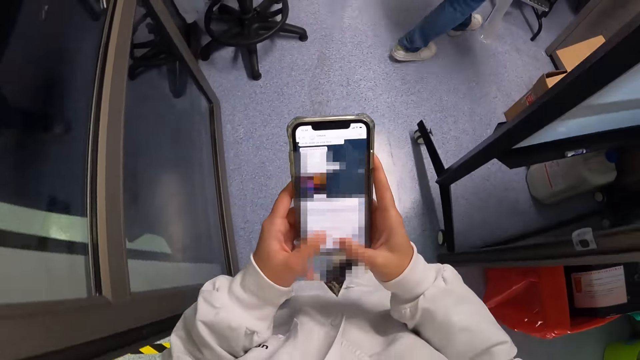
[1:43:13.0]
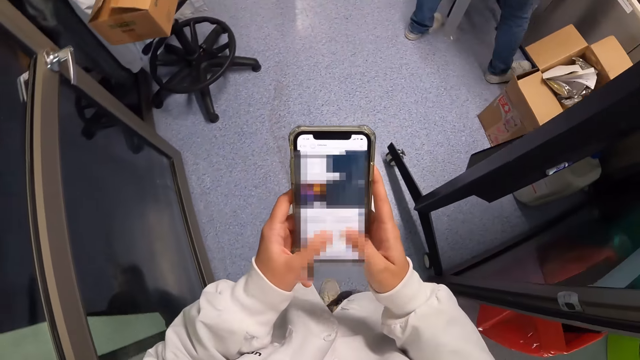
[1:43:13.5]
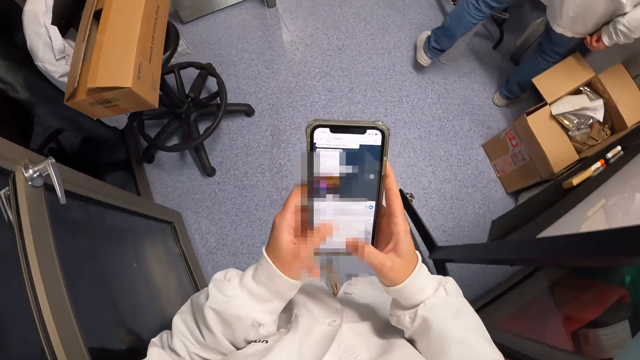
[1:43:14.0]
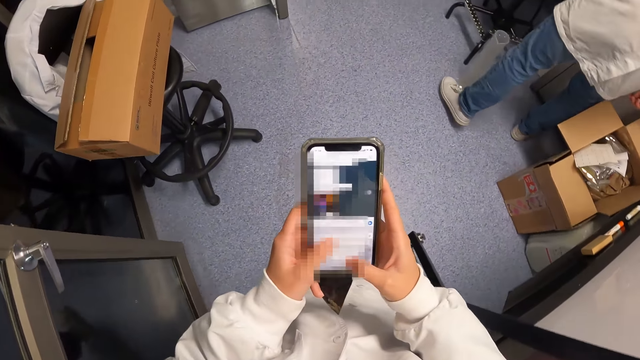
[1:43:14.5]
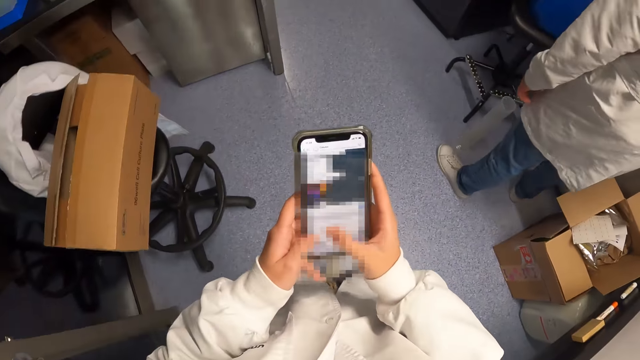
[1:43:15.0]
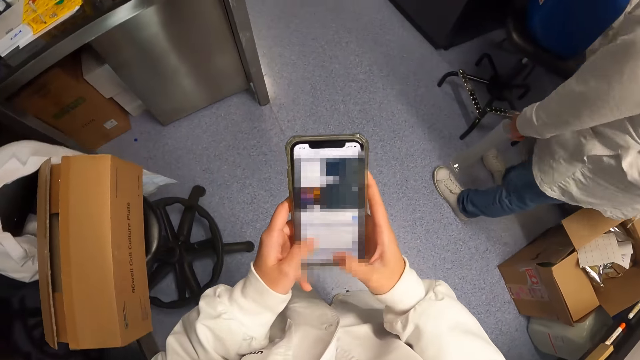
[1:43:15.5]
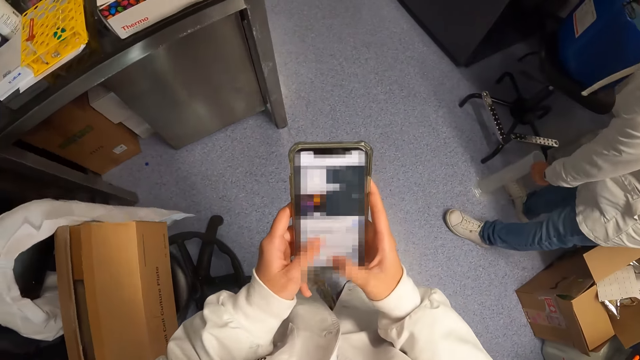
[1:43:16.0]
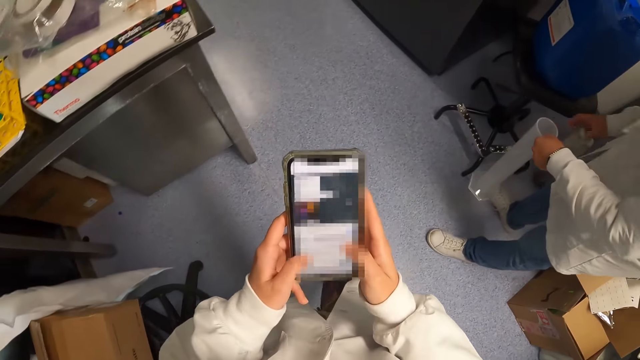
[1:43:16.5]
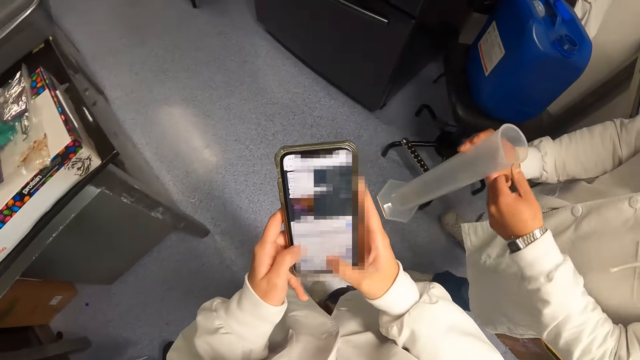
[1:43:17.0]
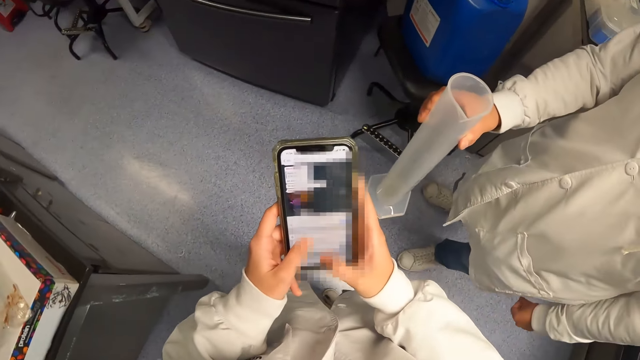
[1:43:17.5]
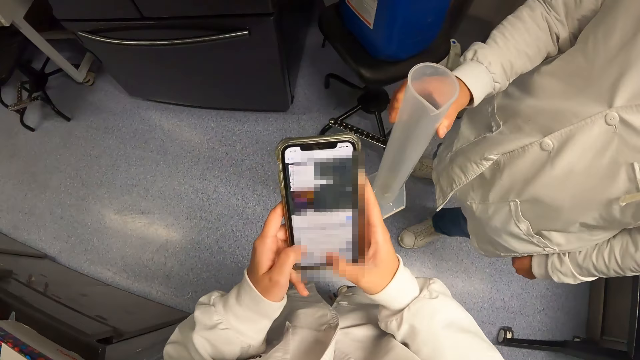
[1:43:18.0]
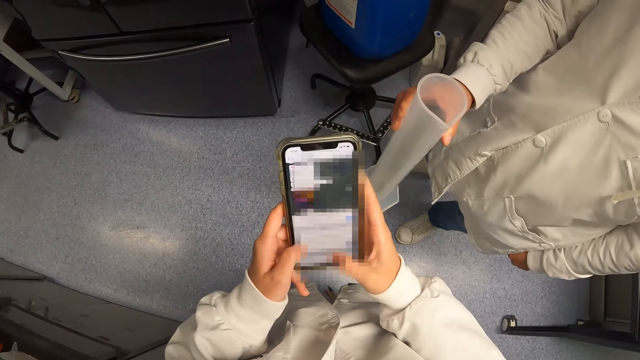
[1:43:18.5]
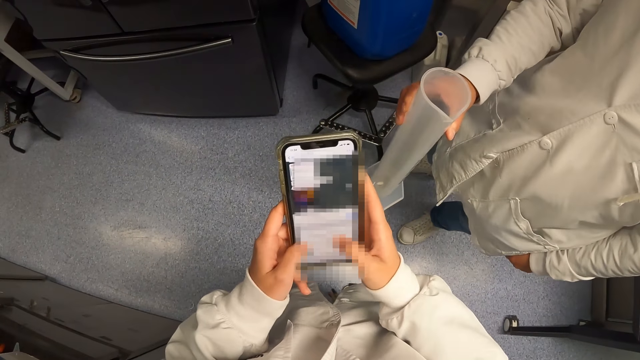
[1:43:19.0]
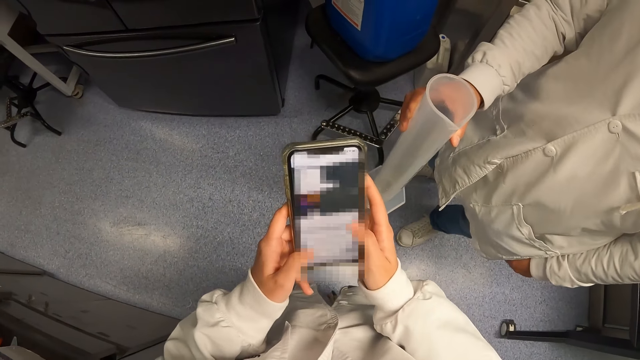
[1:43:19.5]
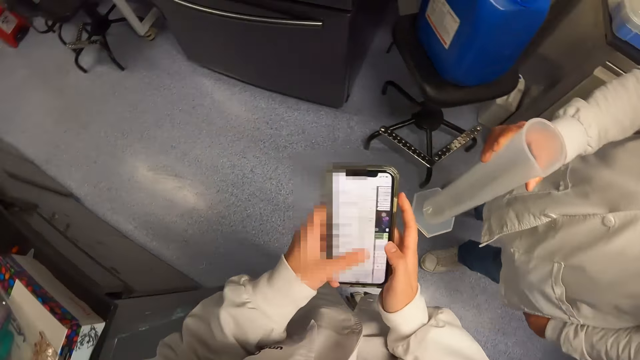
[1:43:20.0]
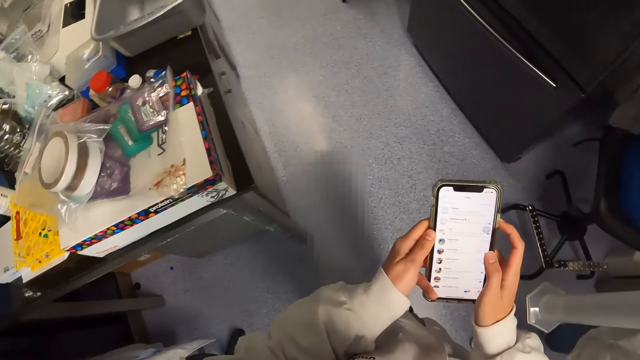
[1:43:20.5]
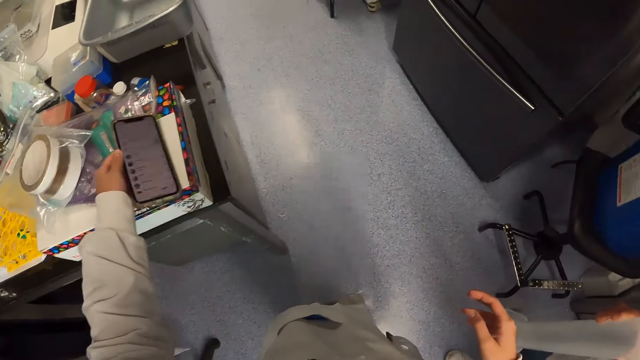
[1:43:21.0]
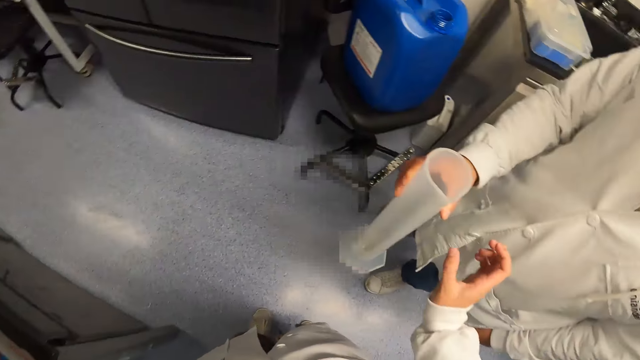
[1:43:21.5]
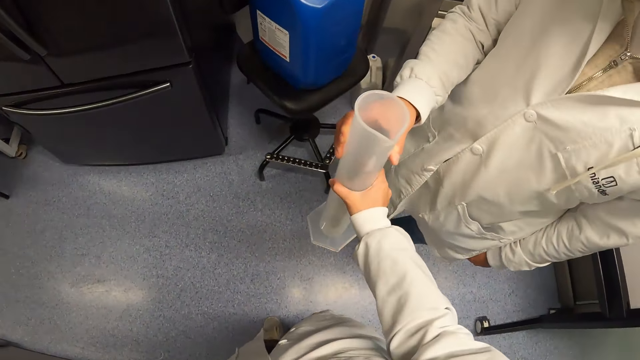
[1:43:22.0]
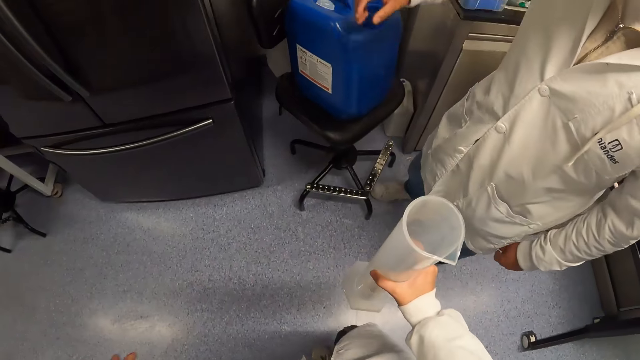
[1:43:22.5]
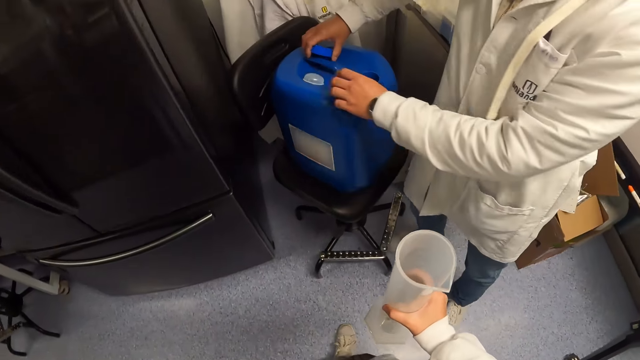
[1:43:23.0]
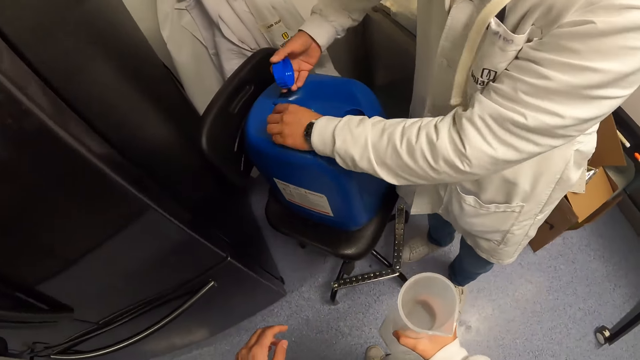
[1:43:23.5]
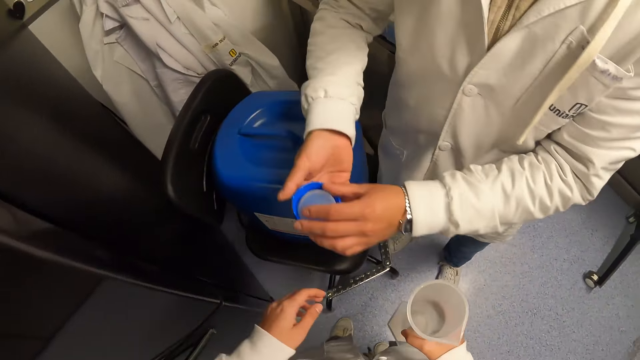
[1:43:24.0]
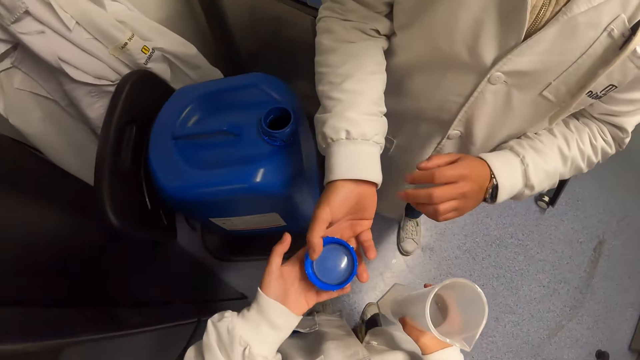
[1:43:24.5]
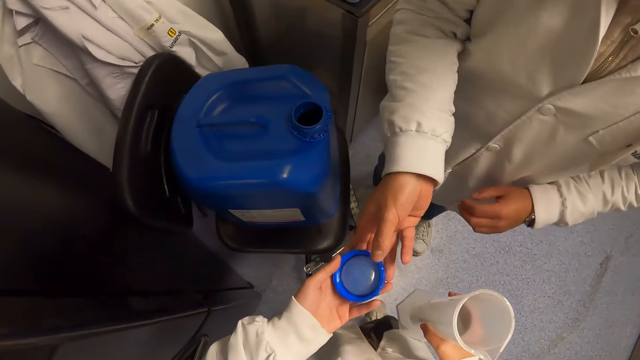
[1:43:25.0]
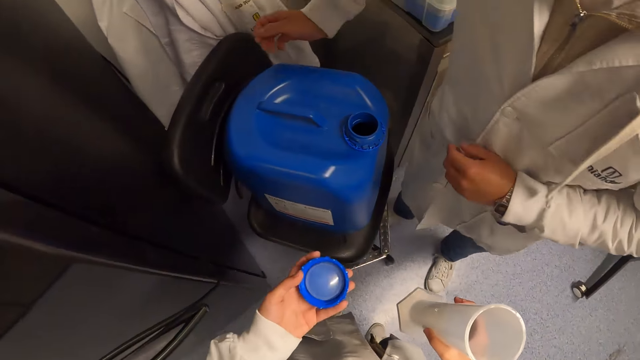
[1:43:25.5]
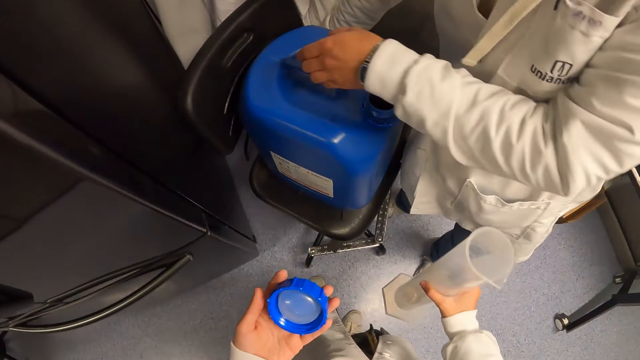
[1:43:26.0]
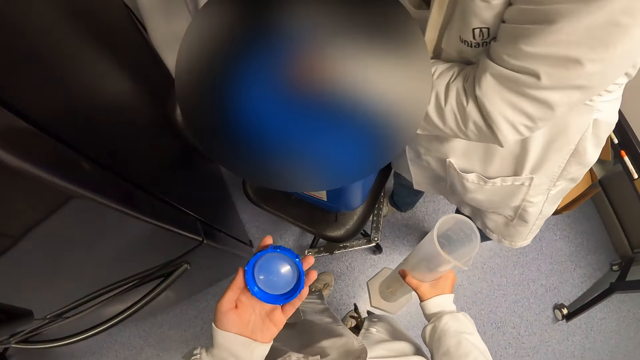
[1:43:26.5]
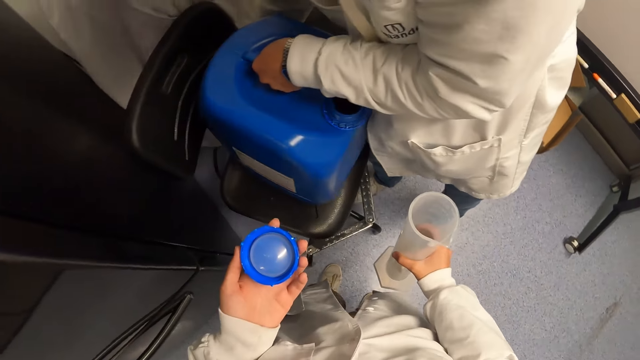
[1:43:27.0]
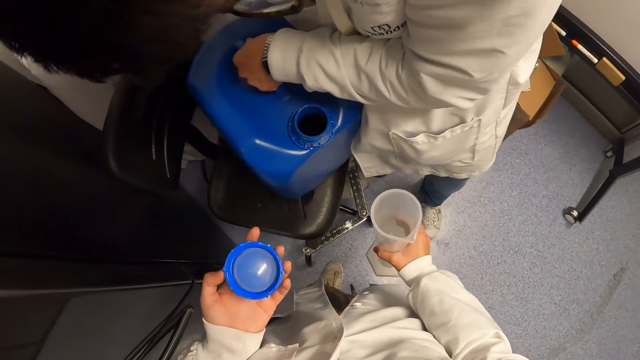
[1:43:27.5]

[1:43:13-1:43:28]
A man picks the container and holds the container. The camera wearer puts the phone down. They pick the container. They hold the measuring cylinder. The man picks the can lids and holds the lids. The camera wearer holds the can lids with the left hand. The man lifts the can and holds the jerry can.

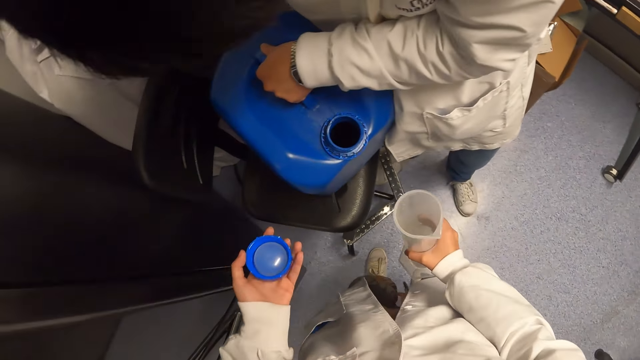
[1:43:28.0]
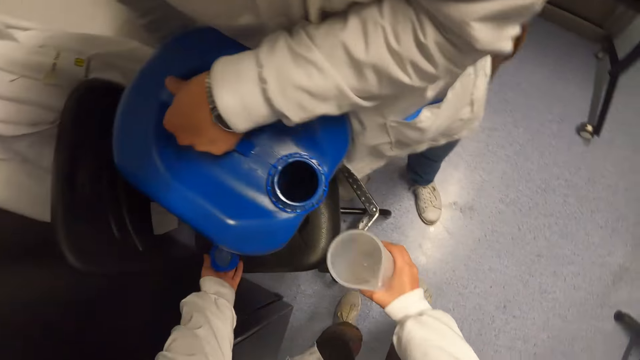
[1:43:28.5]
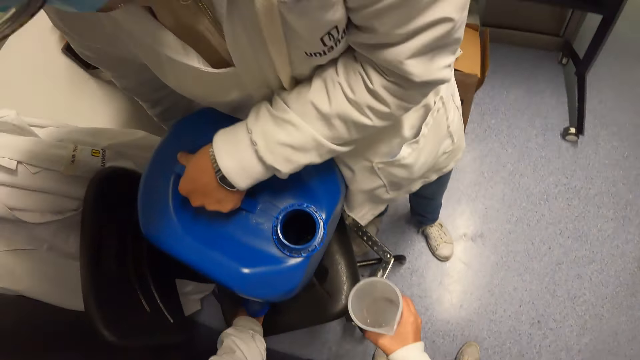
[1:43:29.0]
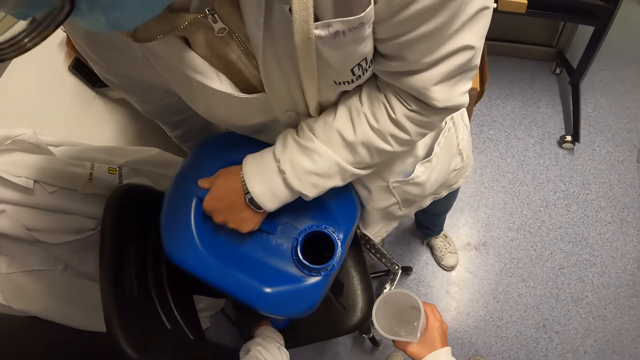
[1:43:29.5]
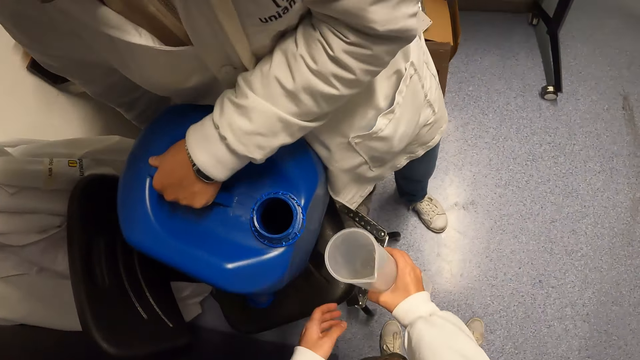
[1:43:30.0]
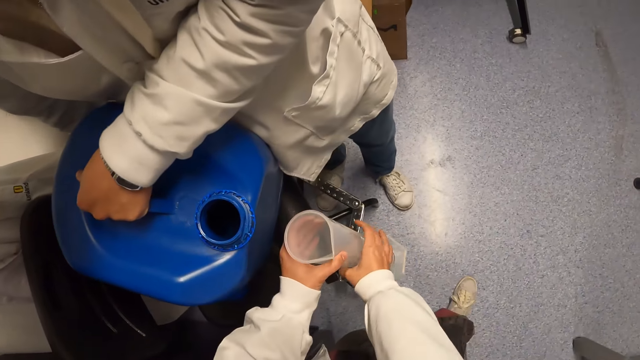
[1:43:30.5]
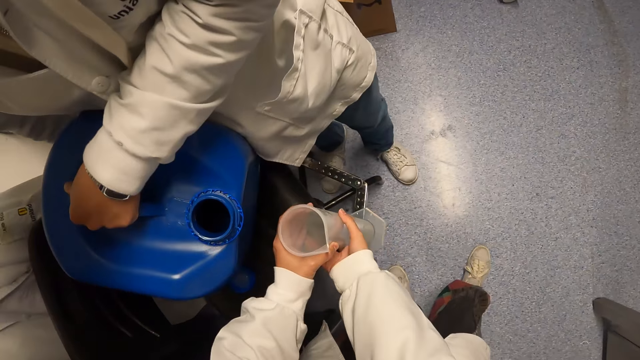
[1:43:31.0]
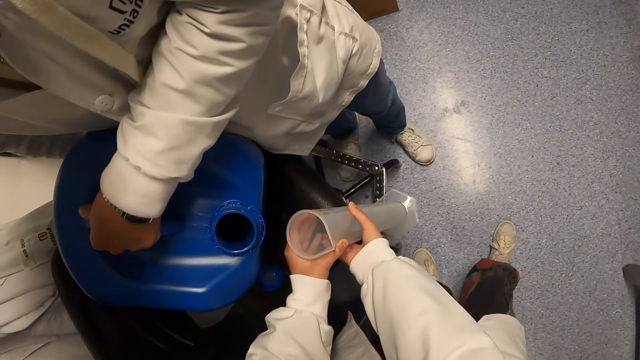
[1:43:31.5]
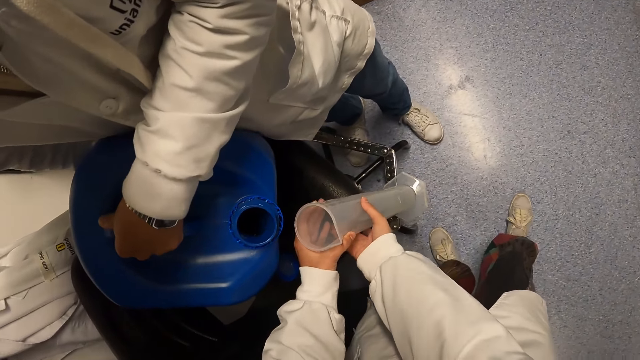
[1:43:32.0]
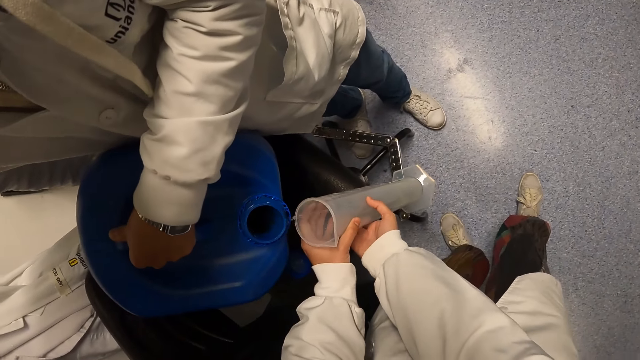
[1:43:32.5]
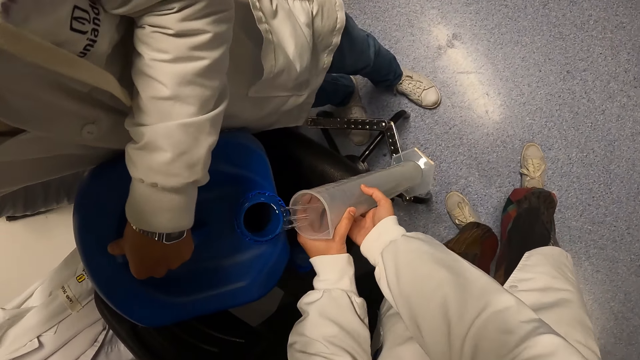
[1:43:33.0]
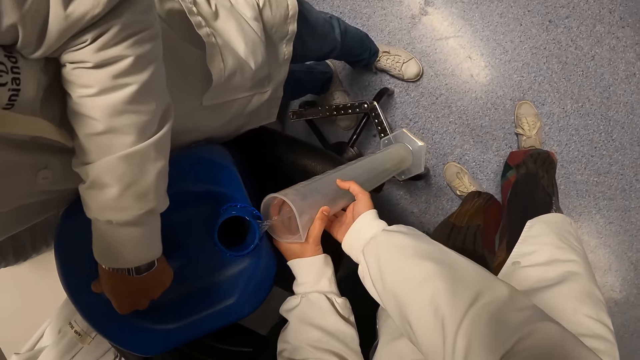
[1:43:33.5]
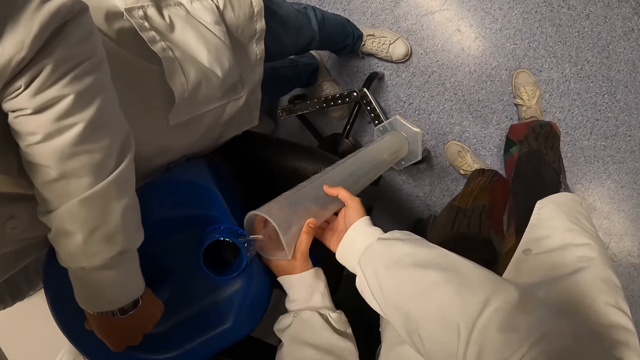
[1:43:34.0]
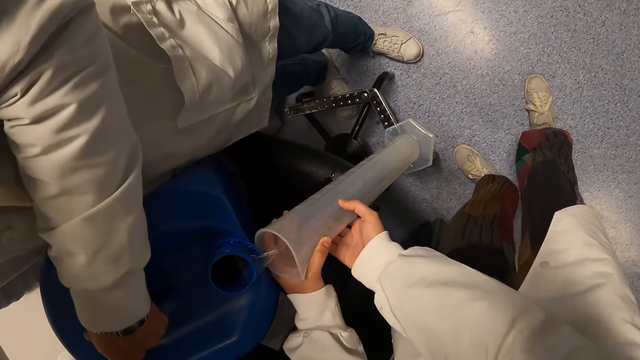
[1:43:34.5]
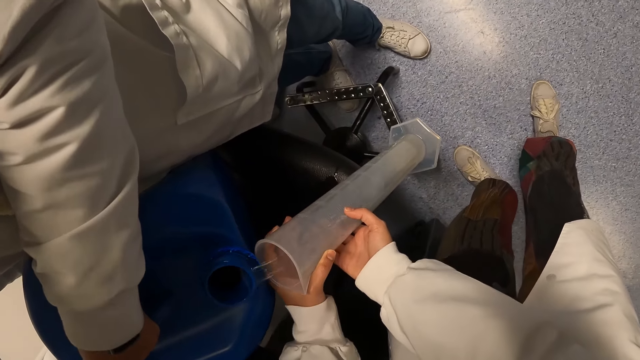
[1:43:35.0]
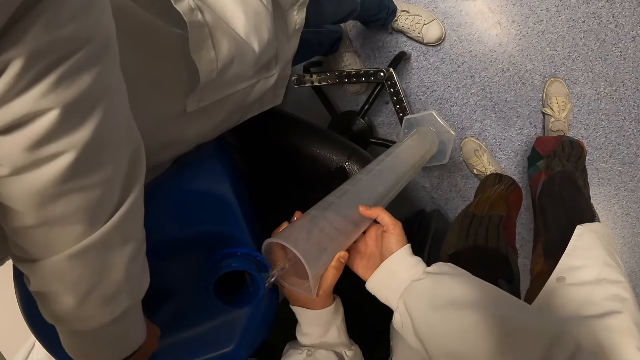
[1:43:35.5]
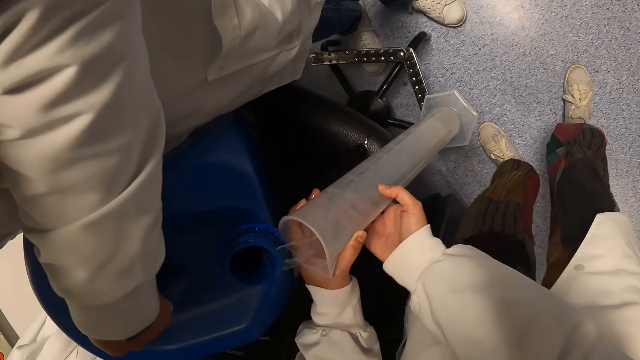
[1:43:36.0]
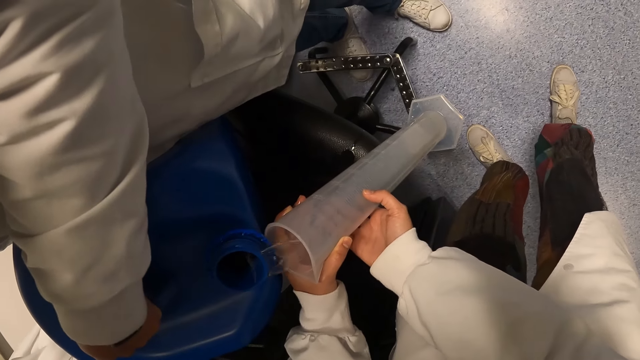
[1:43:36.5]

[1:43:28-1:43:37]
The camera wearer puts the can lid down. They look at the jerry can. They hold the measuring cylinder with hands. The man puts the water in the container.
